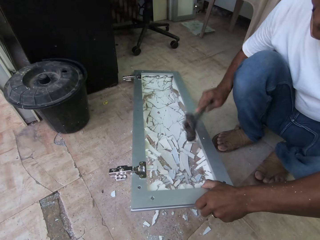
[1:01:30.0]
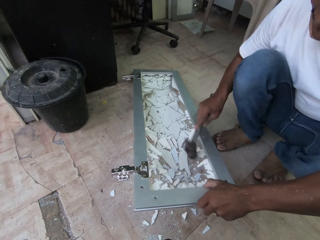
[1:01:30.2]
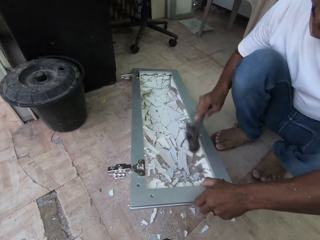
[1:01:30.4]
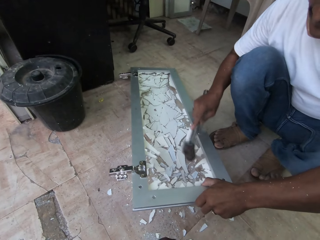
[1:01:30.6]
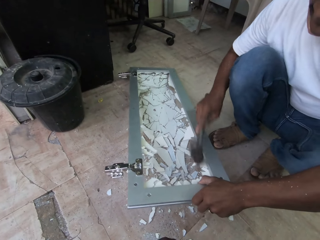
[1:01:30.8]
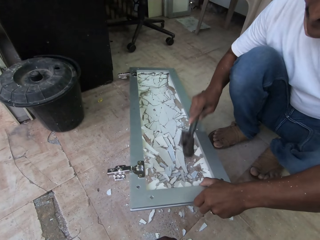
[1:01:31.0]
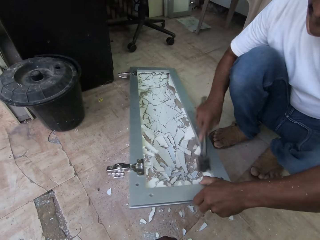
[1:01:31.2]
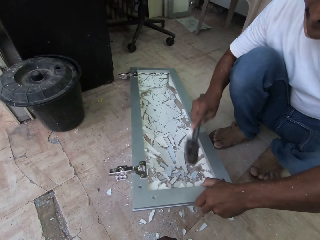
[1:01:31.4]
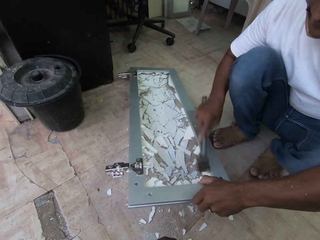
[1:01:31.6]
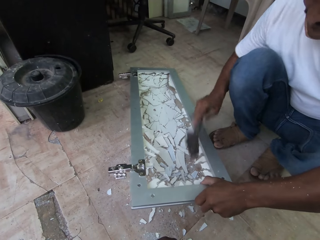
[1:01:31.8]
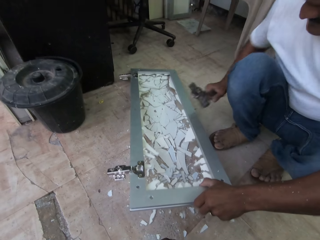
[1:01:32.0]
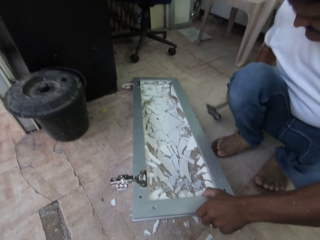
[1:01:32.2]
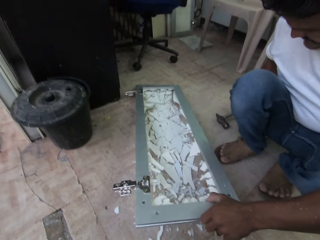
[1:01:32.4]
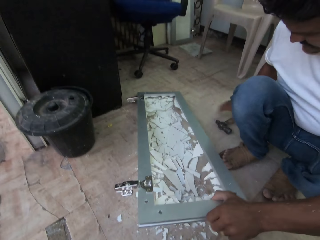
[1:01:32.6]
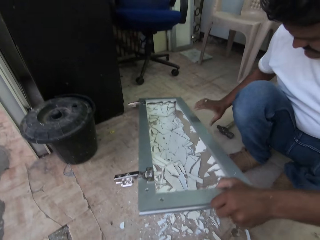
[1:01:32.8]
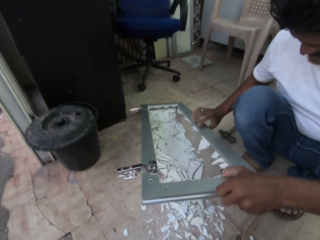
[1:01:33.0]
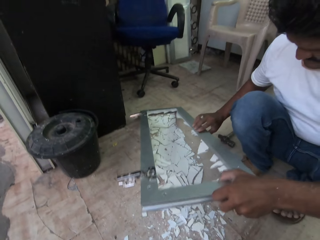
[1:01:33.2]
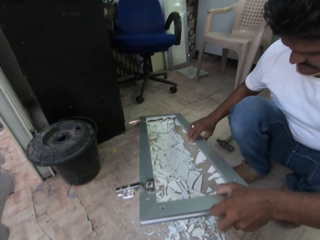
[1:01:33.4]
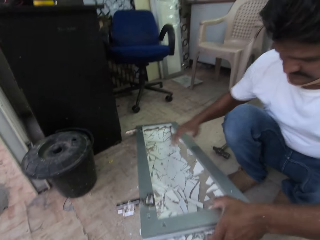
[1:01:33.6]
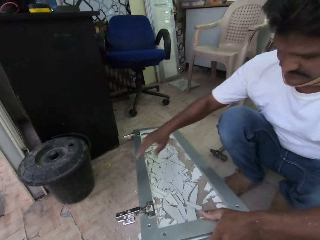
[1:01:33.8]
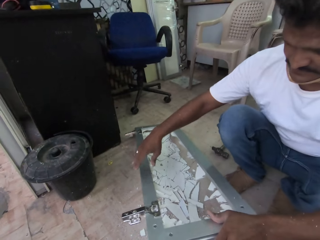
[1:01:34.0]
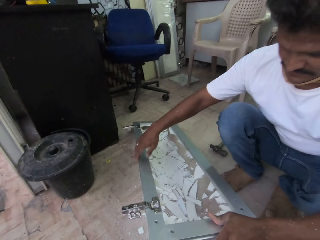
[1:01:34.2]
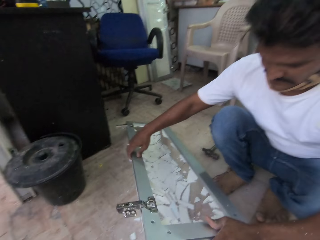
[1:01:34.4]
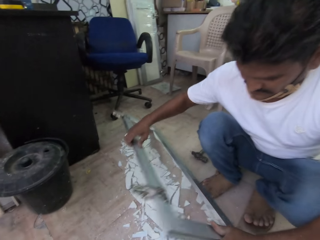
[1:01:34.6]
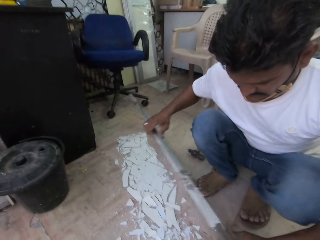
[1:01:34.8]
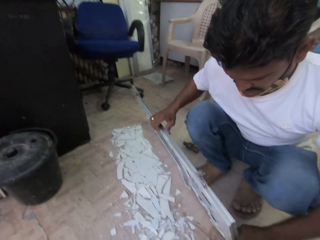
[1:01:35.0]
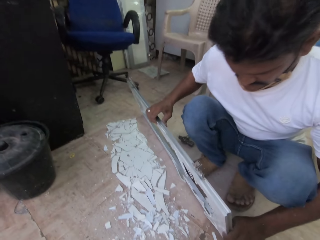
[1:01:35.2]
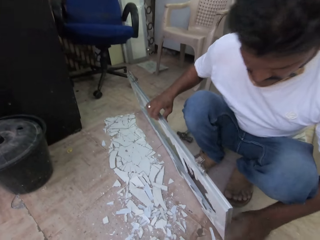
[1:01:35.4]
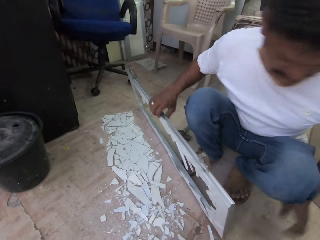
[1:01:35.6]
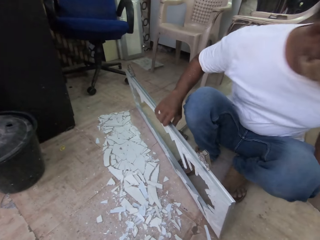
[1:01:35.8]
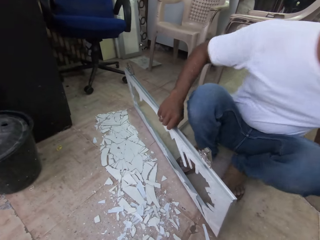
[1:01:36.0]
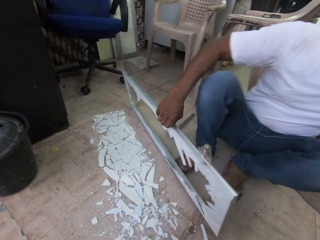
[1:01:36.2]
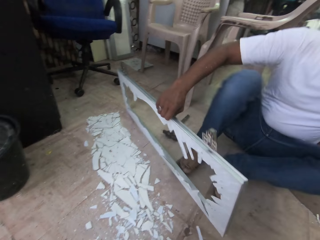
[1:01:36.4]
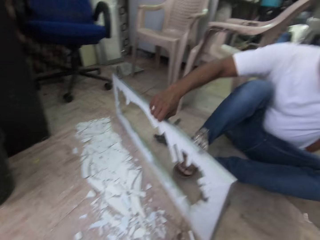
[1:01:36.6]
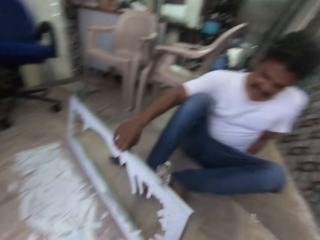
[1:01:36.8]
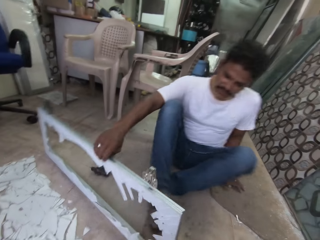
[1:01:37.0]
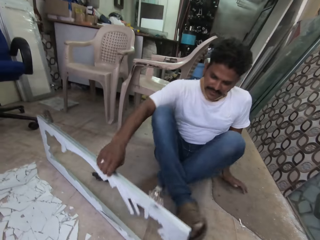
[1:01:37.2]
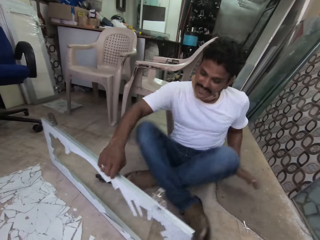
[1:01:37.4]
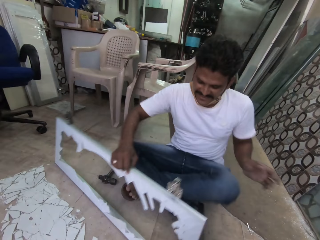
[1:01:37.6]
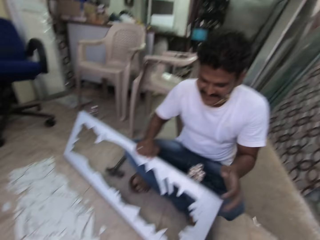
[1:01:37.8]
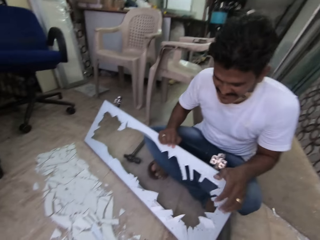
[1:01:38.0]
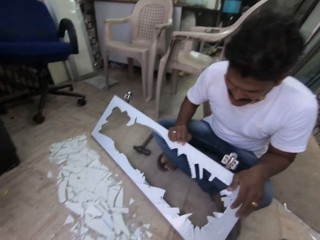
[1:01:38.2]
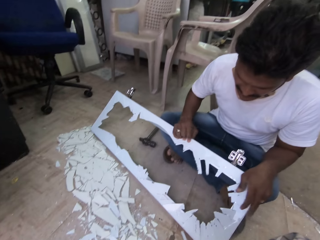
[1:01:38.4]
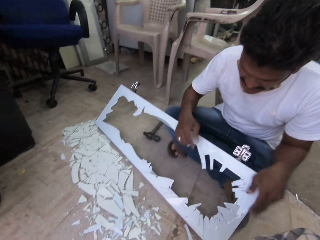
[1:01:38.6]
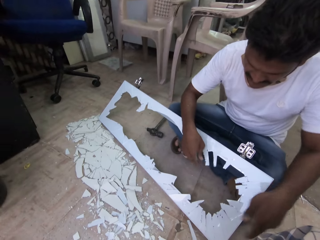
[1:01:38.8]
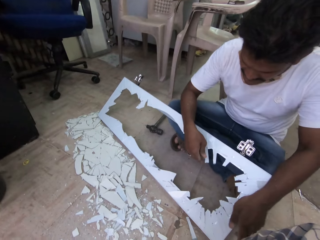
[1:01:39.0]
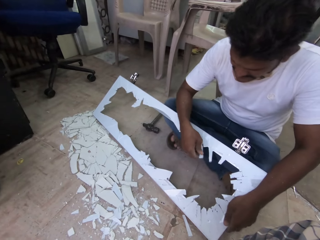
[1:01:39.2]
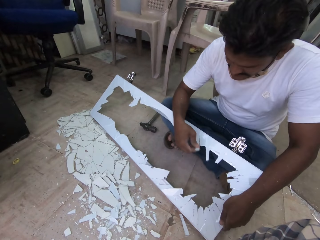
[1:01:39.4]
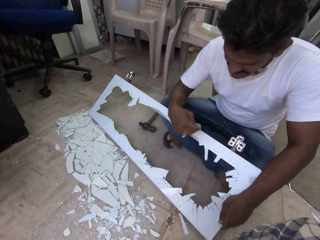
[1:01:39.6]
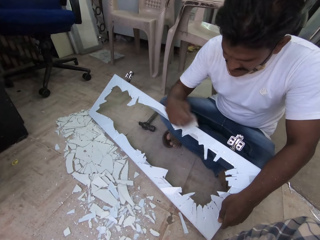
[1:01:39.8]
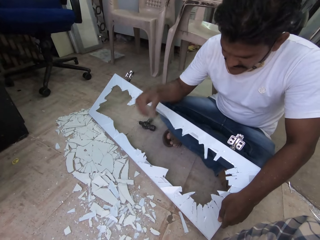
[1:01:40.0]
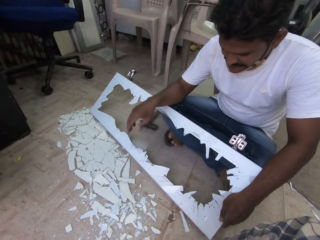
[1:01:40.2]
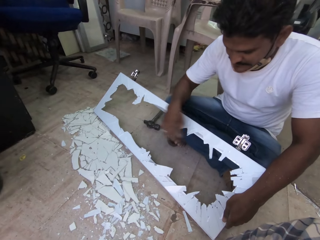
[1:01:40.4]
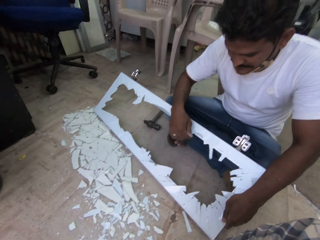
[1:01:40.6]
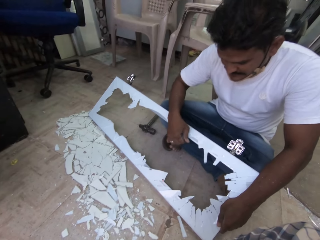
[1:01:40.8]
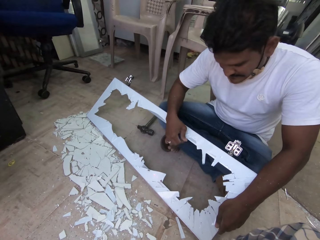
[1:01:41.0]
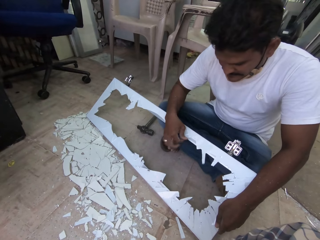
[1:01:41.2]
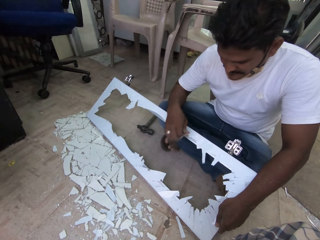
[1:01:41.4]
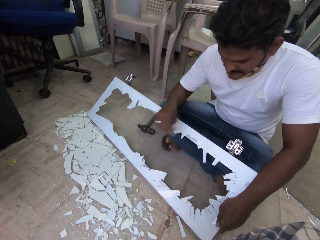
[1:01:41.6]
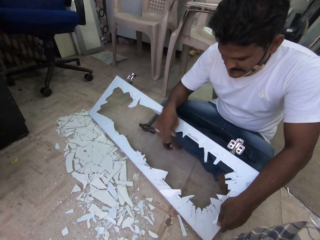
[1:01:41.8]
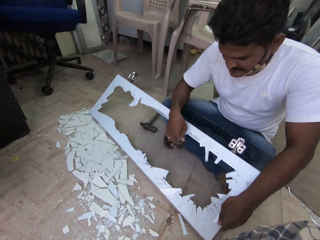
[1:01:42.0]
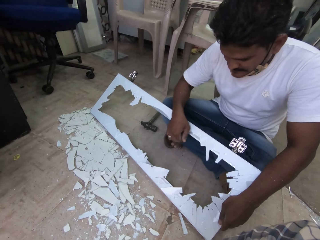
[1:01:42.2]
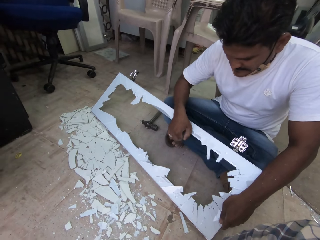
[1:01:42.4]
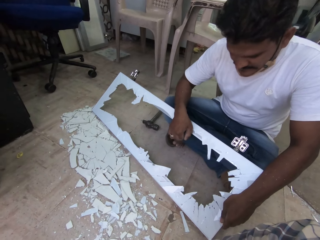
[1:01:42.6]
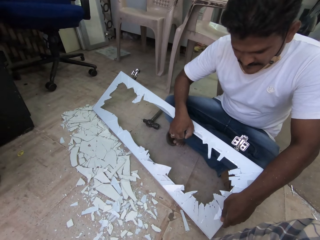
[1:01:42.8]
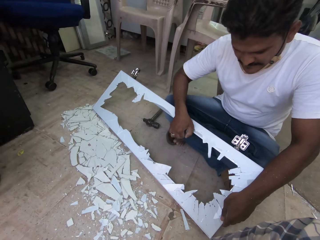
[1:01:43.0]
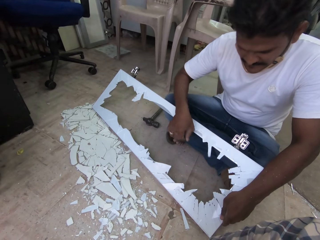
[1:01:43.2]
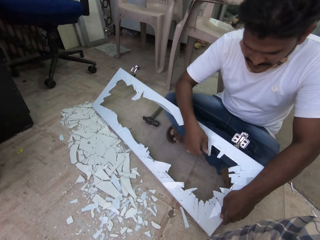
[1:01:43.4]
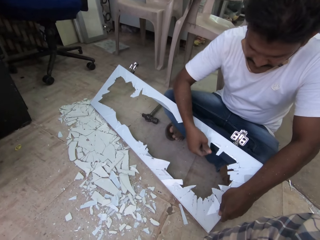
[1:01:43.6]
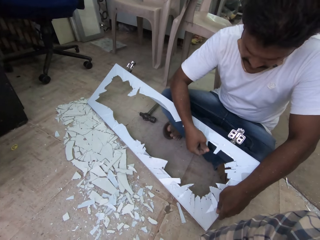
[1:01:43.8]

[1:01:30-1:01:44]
The man drops the hammer on the floor with his right hand. The camera wearer converses with the man. The man picks up the steel frame from the floor with both hands and moves the frame. The man sits on the floor. The man holds the steel frame with his left hand. The man removes a glass from the steel glass with his right hand and drops the glass on the floor with his right hand. The man removes a glass from the steel glass with his right hand and drops the glass on the floor with his right hand. The man holds a glass with his right hand.

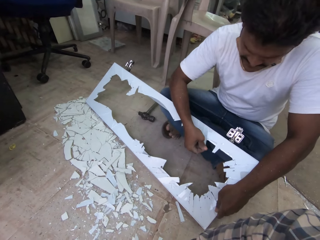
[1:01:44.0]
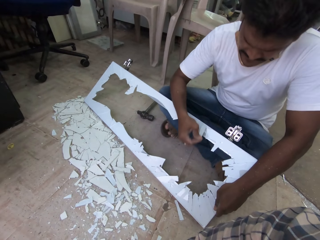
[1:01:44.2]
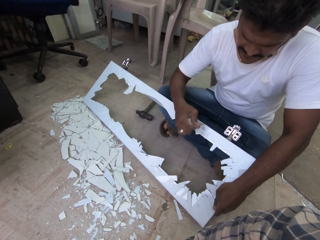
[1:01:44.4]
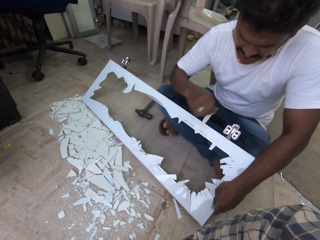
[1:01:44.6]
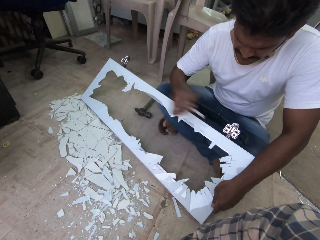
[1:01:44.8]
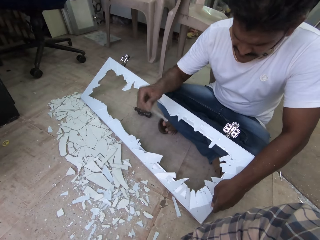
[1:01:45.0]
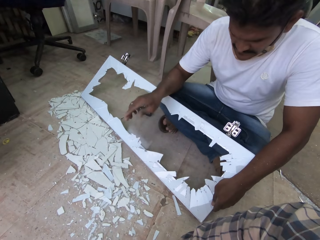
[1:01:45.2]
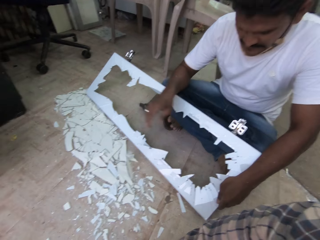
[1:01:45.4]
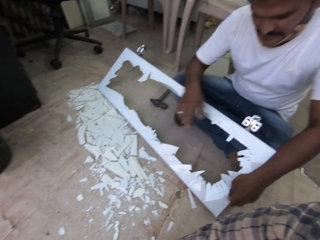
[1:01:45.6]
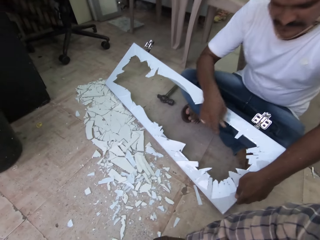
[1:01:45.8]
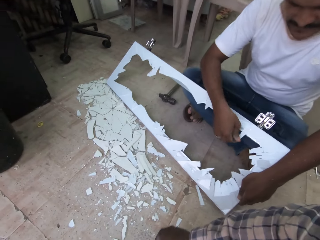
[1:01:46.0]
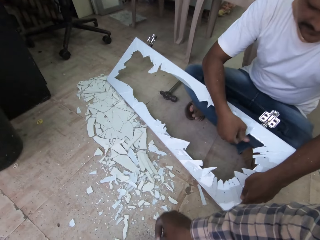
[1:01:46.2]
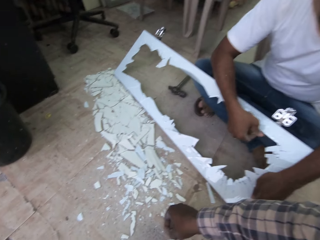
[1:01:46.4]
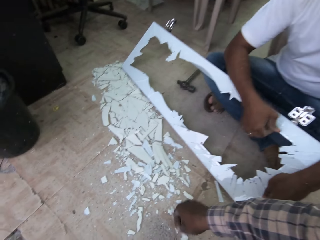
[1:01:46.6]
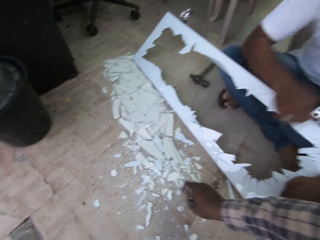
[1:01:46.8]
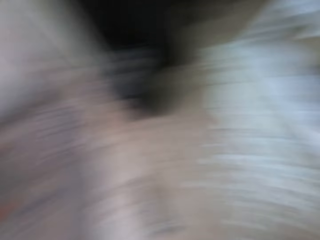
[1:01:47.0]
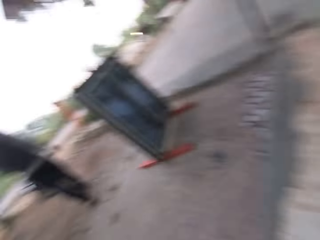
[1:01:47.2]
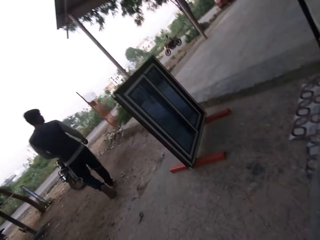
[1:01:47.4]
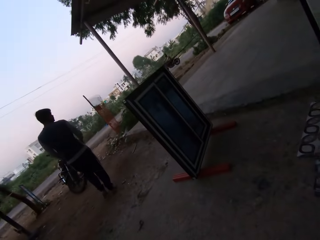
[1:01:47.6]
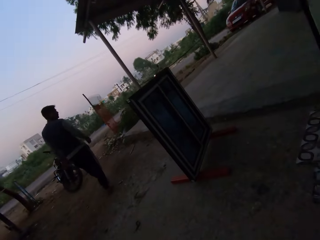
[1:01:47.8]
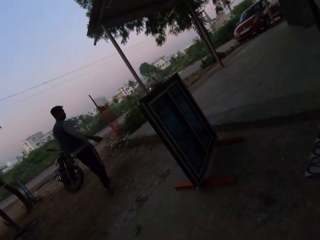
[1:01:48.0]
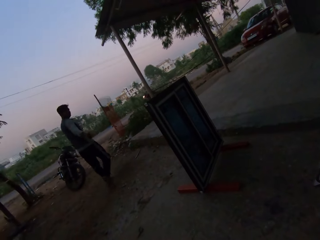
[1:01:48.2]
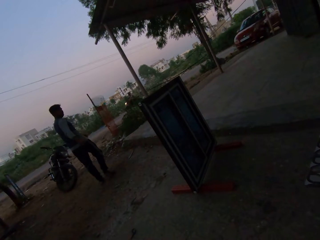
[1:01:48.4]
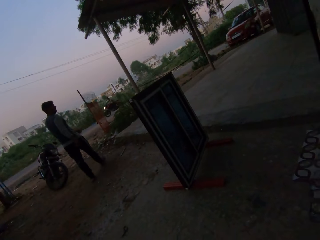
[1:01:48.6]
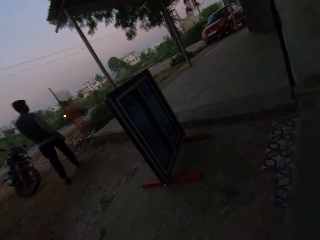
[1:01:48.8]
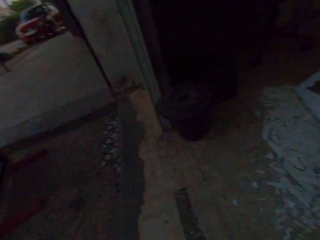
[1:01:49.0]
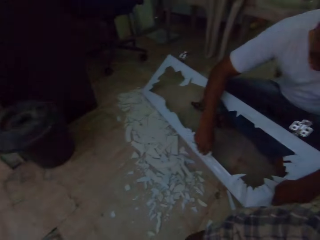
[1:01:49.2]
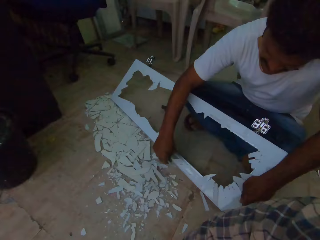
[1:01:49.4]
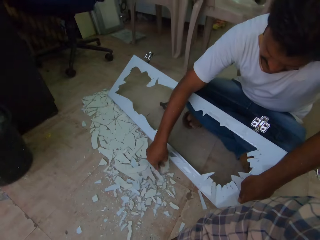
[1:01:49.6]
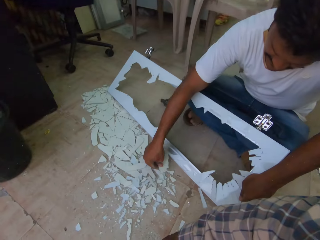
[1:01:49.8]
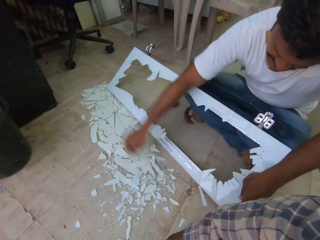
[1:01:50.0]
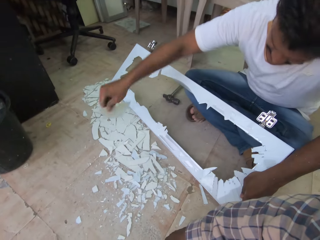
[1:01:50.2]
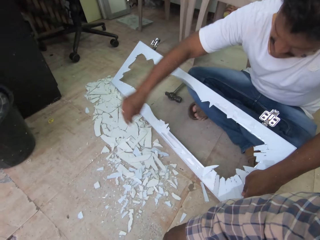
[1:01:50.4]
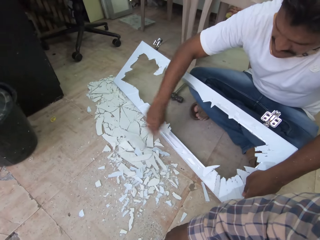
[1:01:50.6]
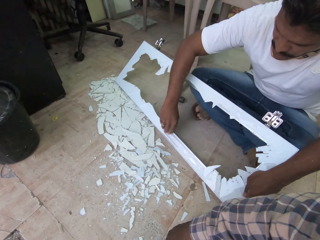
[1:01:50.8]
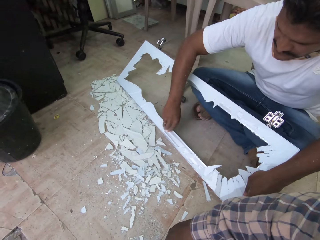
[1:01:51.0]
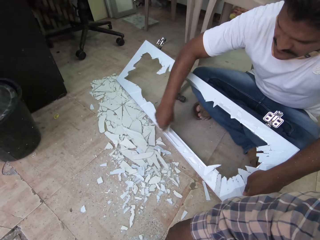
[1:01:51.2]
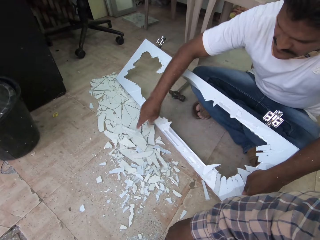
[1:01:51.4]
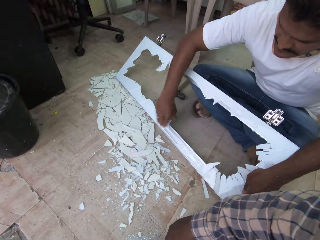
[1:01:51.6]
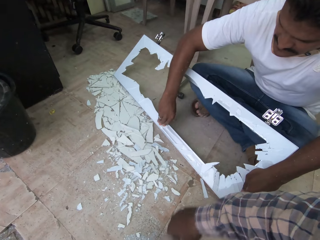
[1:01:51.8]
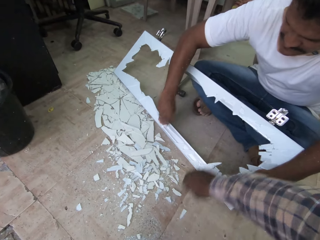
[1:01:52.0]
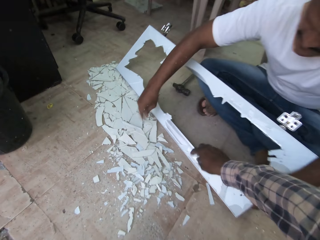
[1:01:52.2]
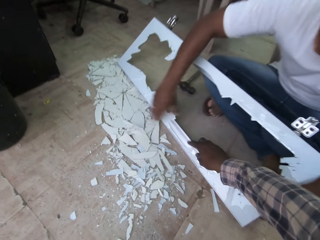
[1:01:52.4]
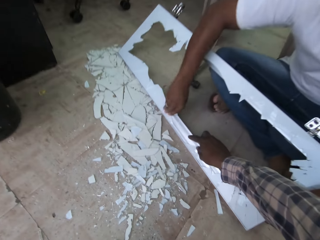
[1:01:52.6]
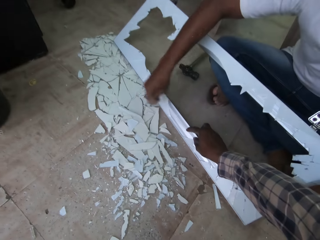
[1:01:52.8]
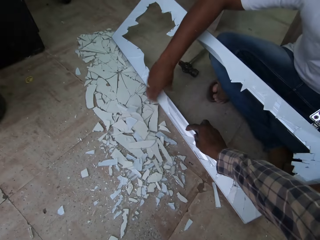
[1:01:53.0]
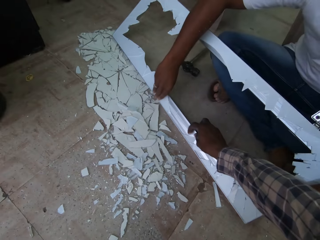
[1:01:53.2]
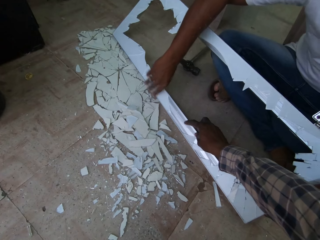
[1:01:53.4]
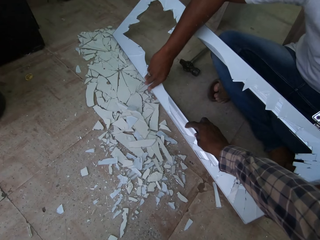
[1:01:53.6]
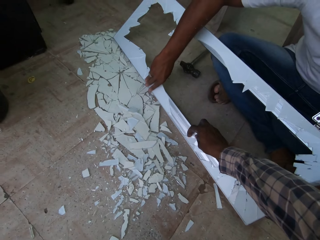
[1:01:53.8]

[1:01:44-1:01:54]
The man removes a glass from the steel glass with his right hand and drops the glass on the floor with his right hand. The man removes a glass from the steel glass with his right hand. The camera wearer moves a piece of broken glass on the floor with his right hand. He converses with another man. He looks around. The first man scrapes the floor with a piece of broken glass in his right hand, moves the frame, and drops the glass on the floor with his right hand. The first man removes a glass from the steel glass with his right hand and drops the glass on the floor with his right hand. The camera wearer converses with the first man. The first man removes a glass from the steel glass with his right hand and drops the glass on the floor with his right hand. The camera wearer scrapes the steel glass with his right index finger. The first man removes a glass from the steel glass with his right hand and drops the glass on the floor with his right hand.
